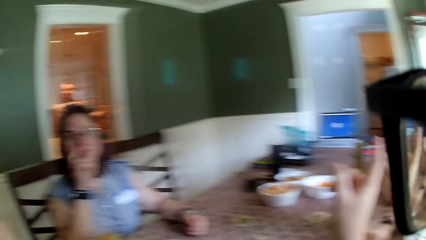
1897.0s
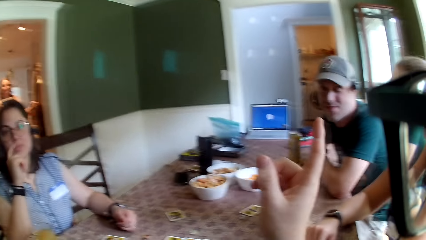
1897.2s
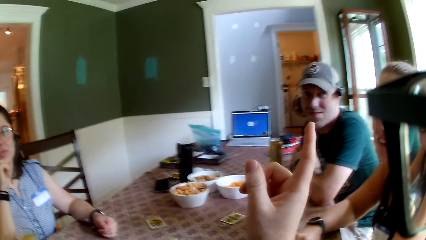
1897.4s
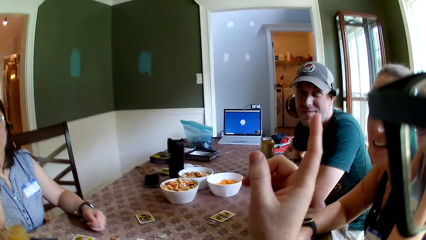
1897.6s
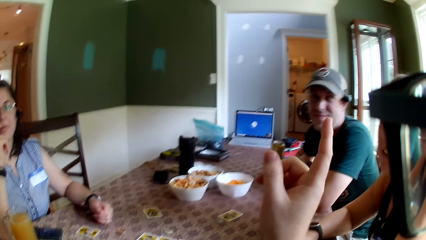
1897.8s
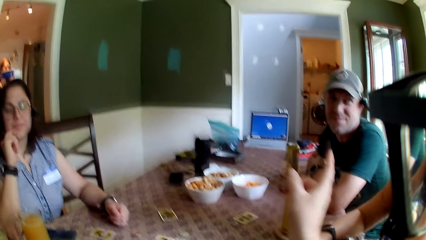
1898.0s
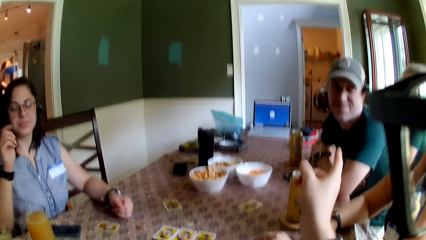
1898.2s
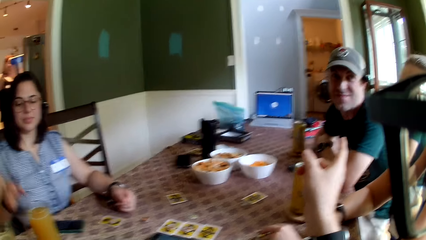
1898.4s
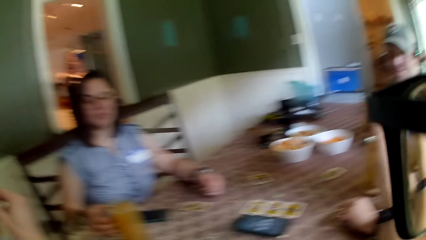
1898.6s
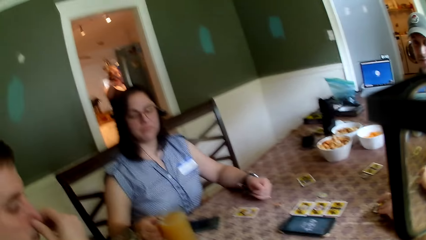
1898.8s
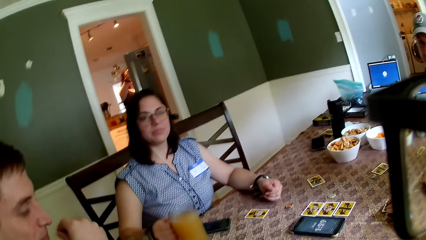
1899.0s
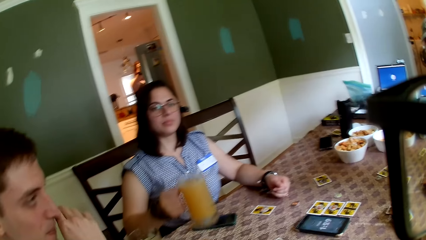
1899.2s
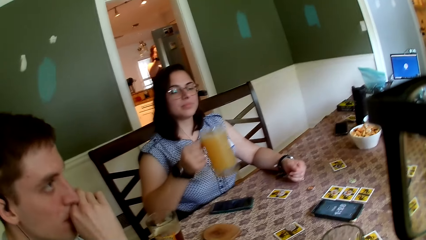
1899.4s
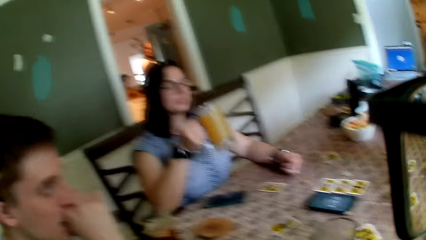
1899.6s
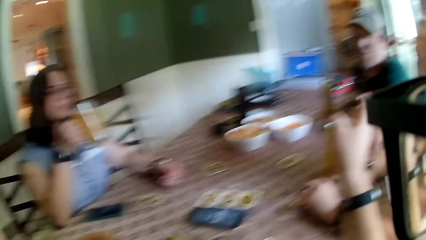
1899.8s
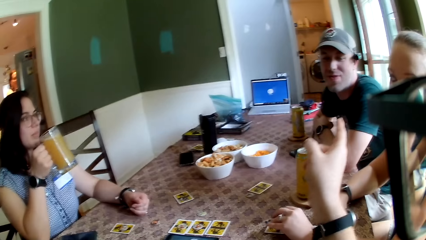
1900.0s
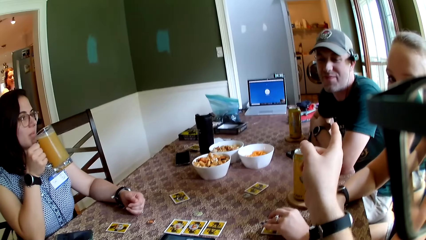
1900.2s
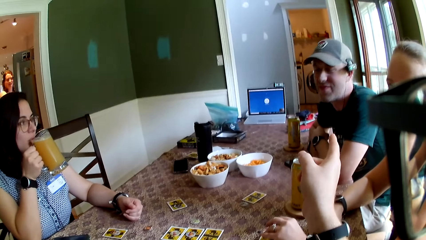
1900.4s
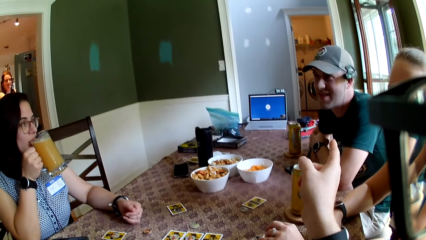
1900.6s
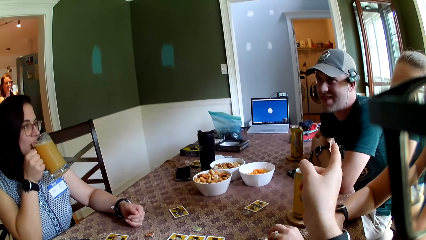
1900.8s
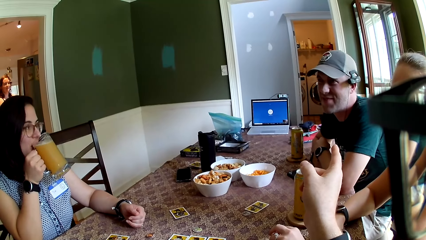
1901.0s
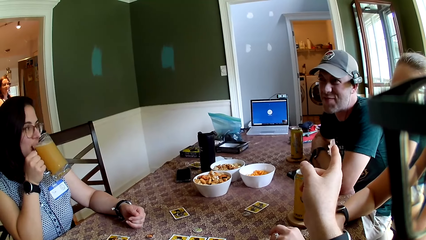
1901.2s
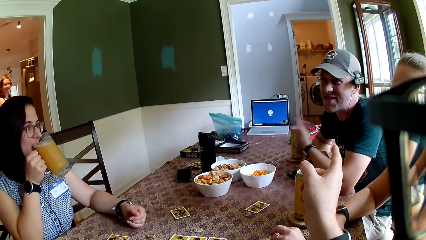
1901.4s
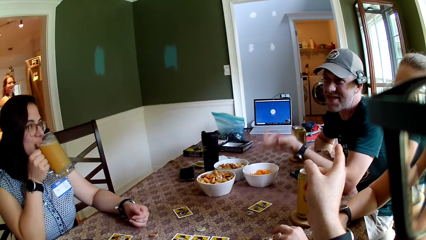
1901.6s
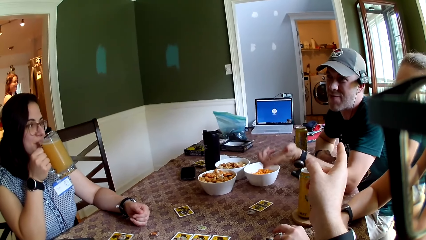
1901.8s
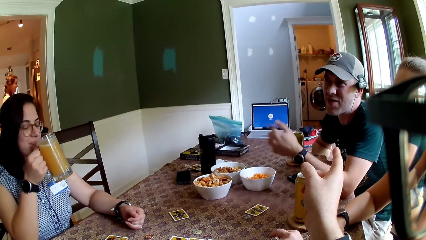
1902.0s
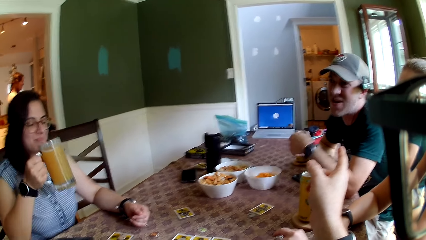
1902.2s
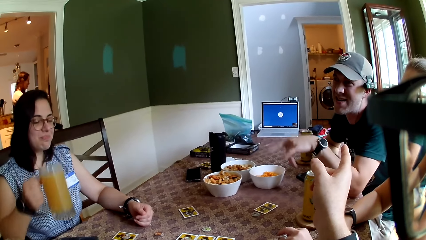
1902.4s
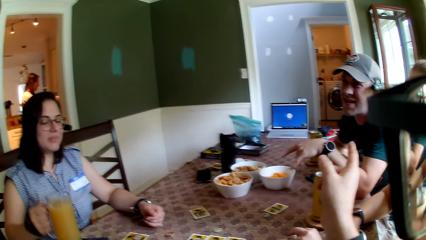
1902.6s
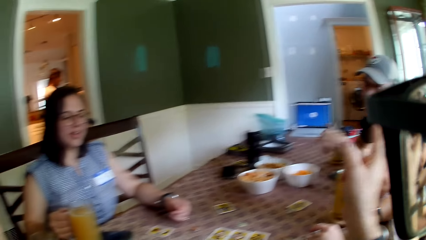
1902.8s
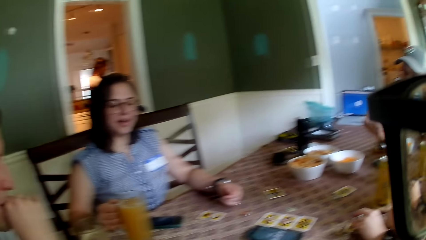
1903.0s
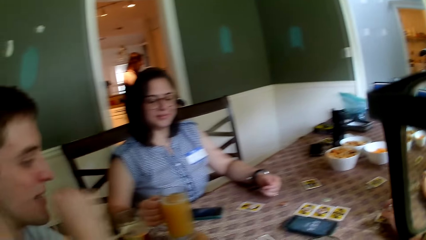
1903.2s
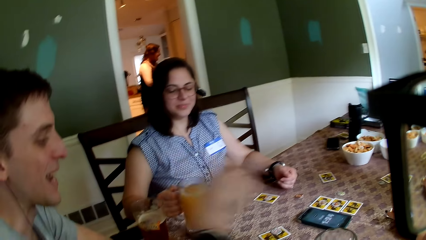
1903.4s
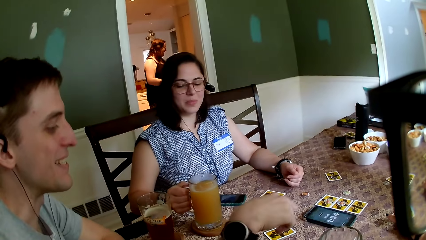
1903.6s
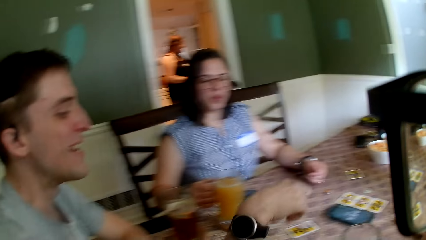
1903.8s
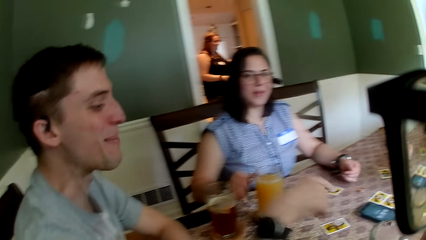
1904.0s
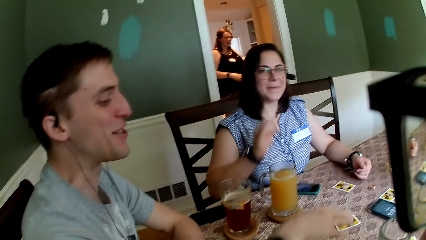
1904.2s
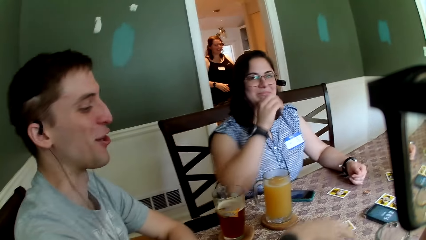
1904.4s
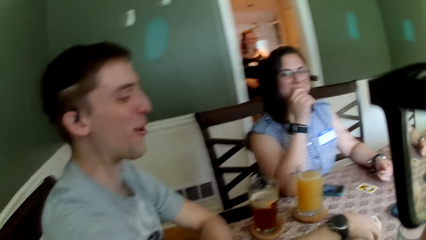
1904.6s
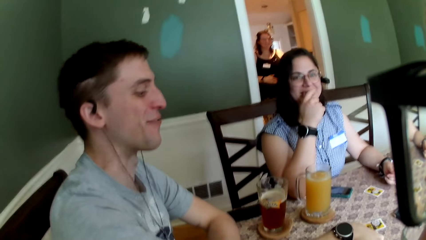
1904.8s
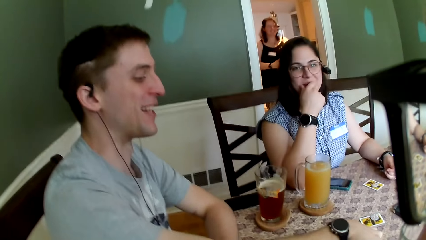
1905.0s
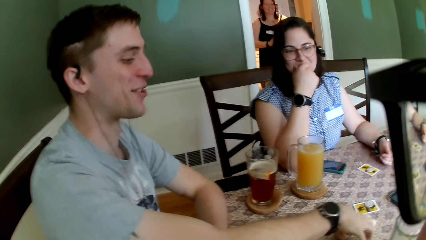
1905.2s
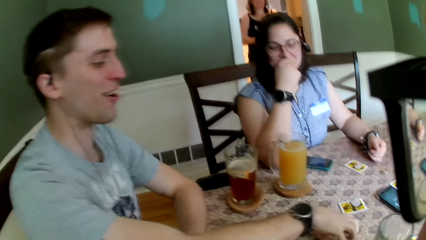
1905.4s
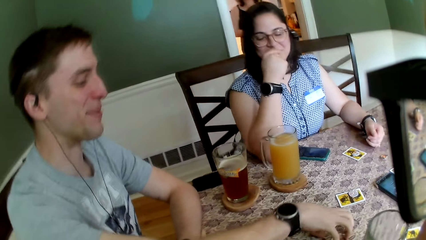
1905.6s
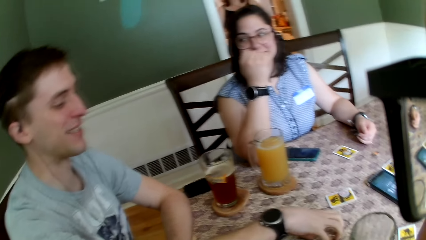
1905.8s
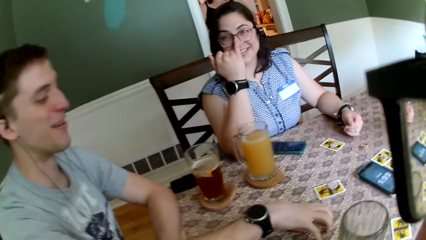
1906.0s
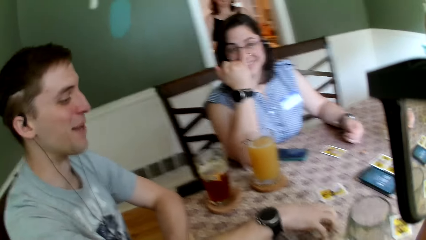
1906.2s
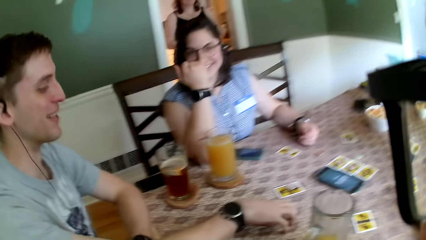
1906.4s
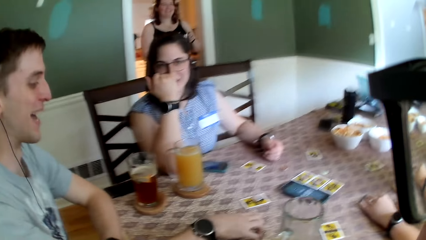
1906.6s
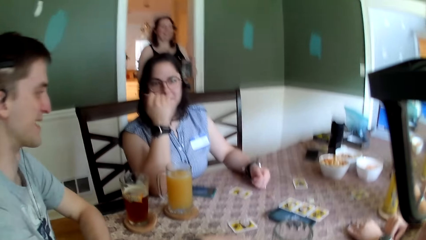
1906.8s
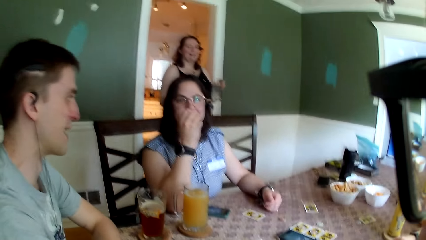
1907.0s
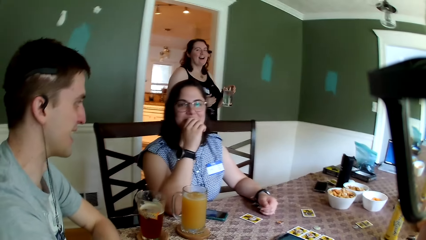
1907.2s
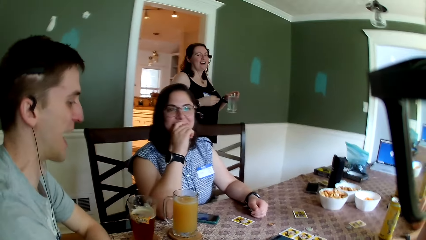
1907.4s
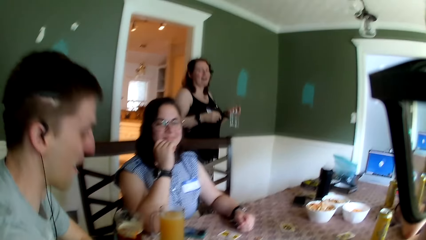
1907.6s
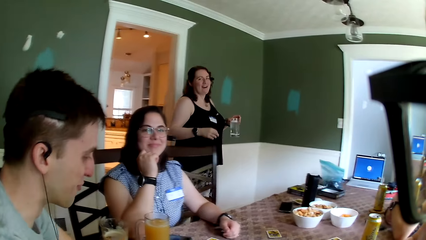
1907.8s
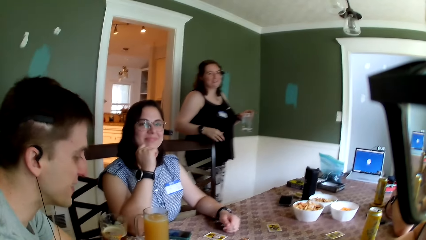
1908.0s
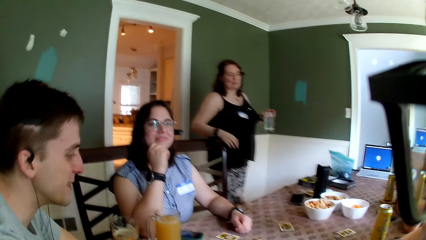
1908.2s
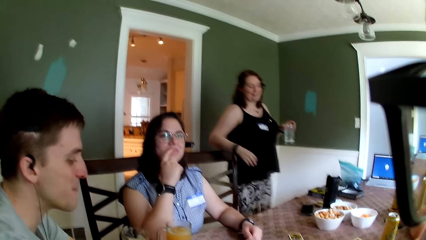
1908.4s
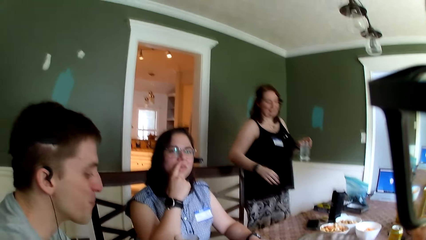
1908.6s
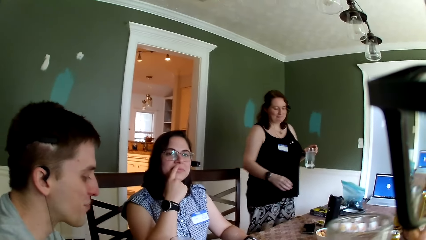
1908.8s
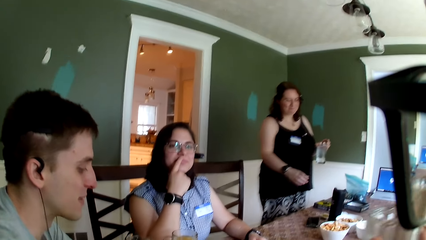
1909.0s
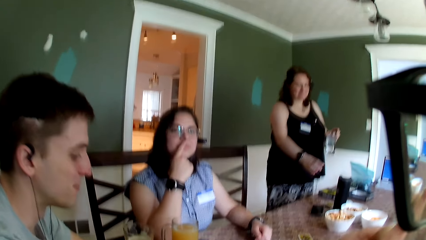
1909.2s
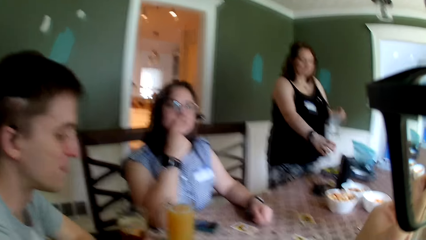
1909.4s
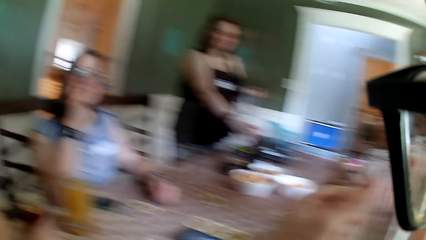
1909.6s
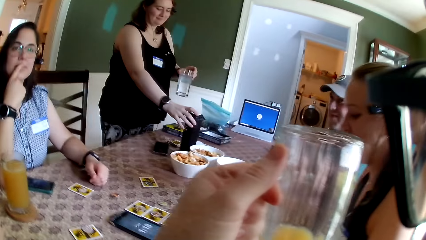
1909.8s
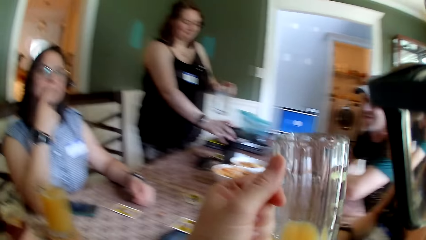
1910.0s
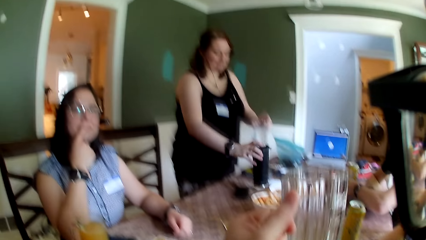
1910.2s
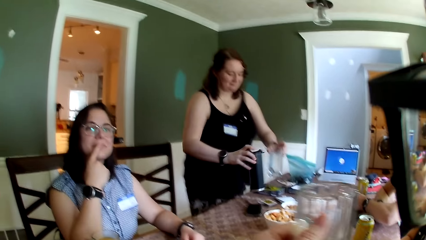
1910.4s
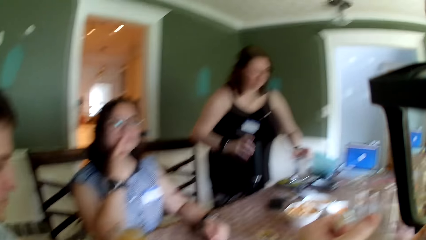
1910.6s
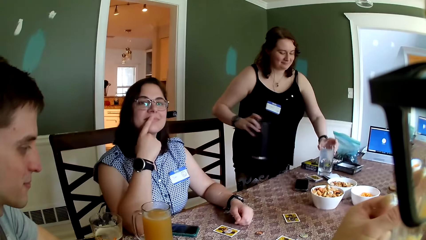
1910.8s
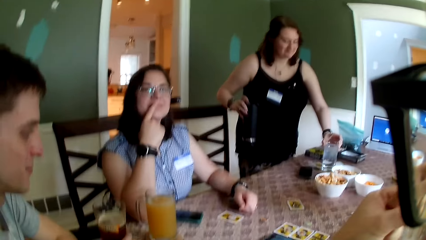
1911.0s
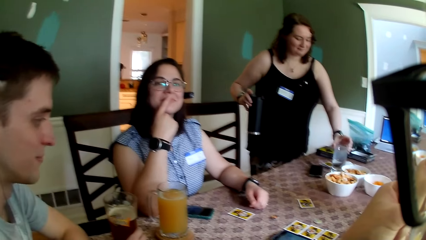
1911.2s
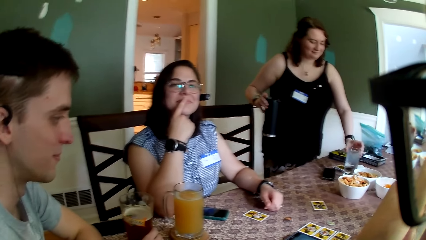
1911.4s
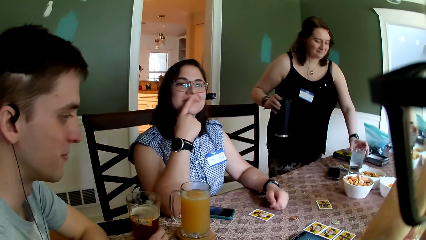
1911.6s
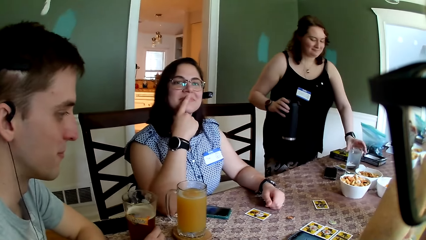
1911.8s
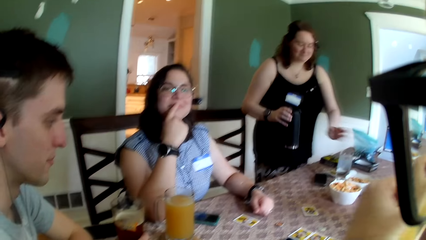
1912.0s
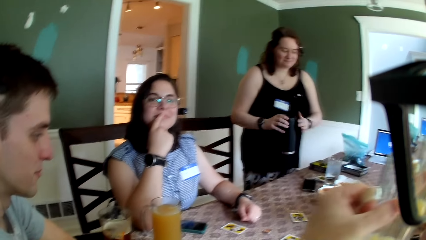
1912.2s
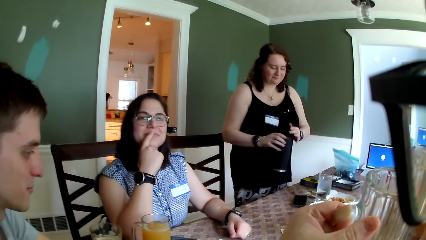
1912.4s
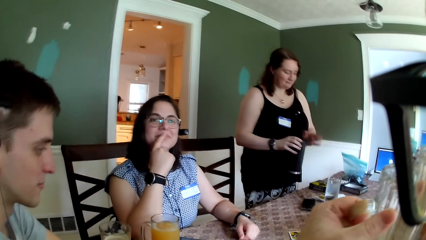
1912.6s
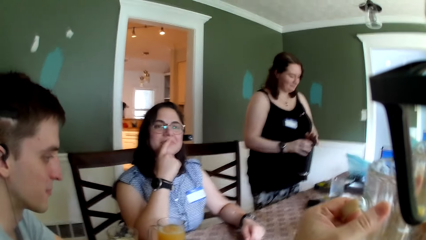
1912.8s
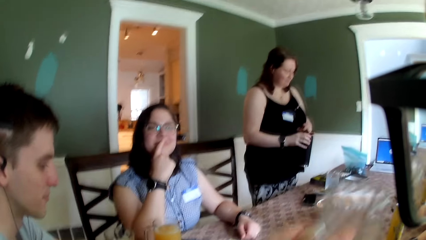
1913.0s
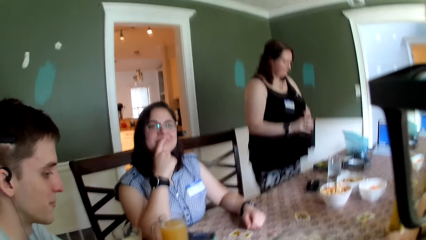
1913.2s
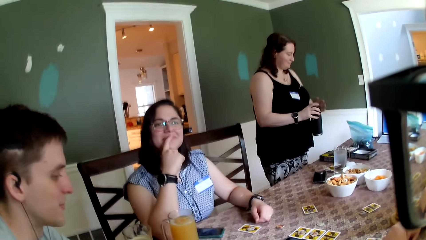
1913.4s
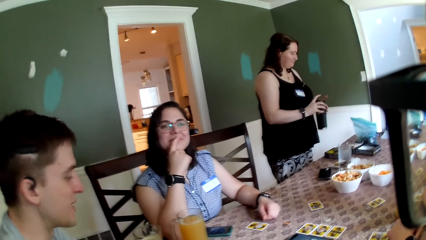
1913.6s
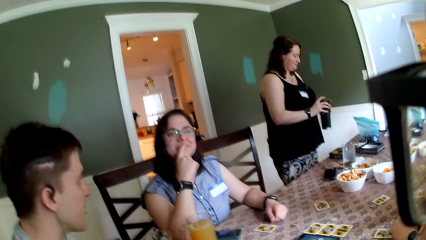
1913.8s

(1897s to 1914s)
A woman opens the upper fridge door with her left hand. The woman puts the jug in her right hand in the fridge. Another woman carries her jar of juice from its coaster on the table with her right hand. The second woman drinks from the glass of juice in her right hand and places the jar of juice in her right hand on its coaster on the table. A third woman walks into the dining room. The camera wearer converses with a man. He drinks juice from a glass cup with his left hand. The third woman picks up a flask from a coaster on the table with her right hand. The third woman drops a glass cup on the coaster on the table with her left hand. The camera wearer looks around.
